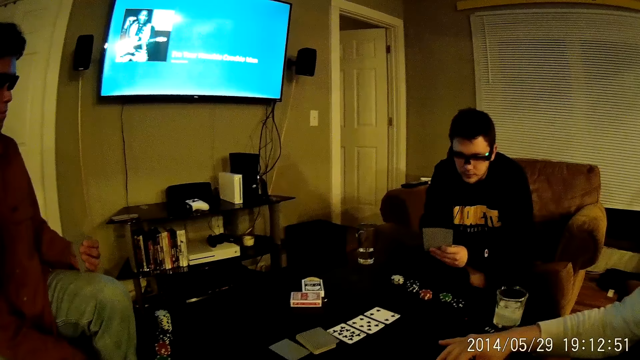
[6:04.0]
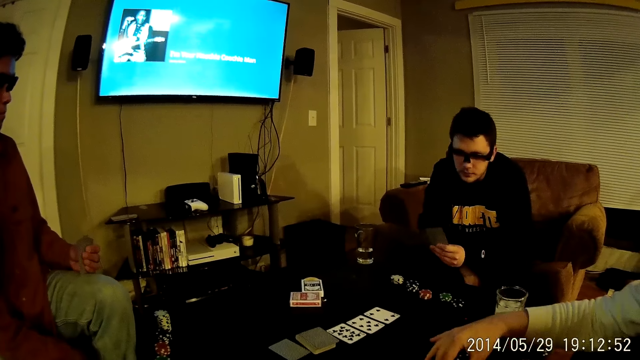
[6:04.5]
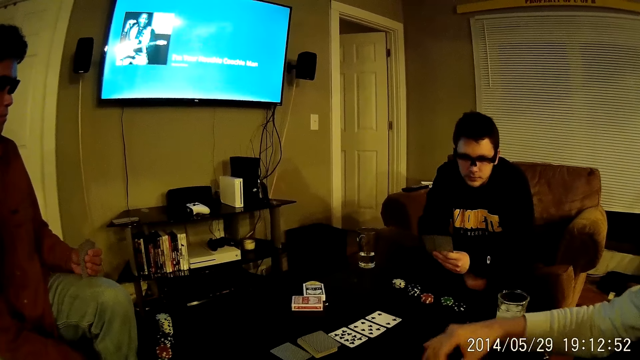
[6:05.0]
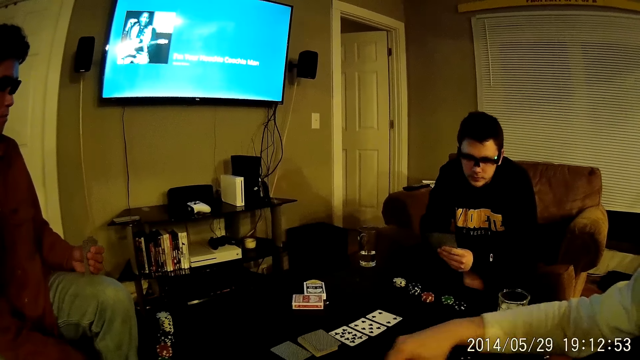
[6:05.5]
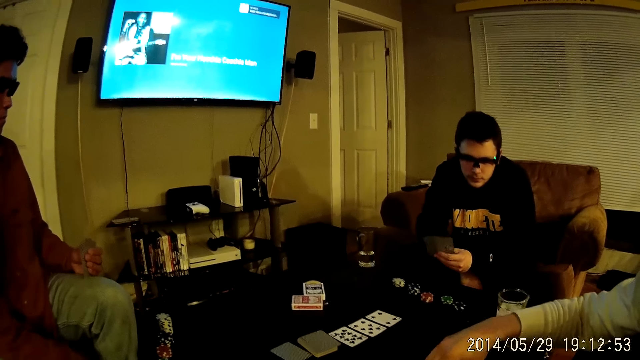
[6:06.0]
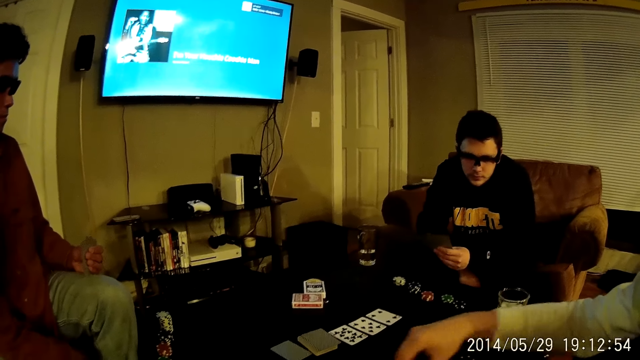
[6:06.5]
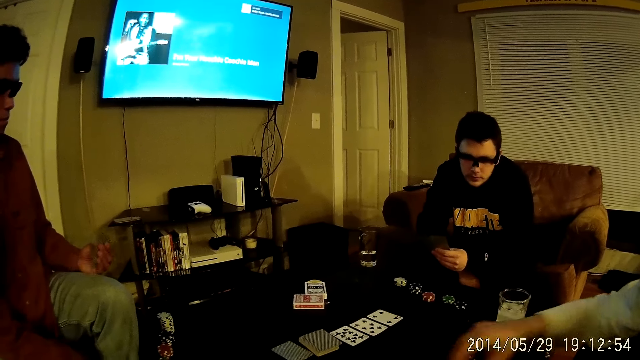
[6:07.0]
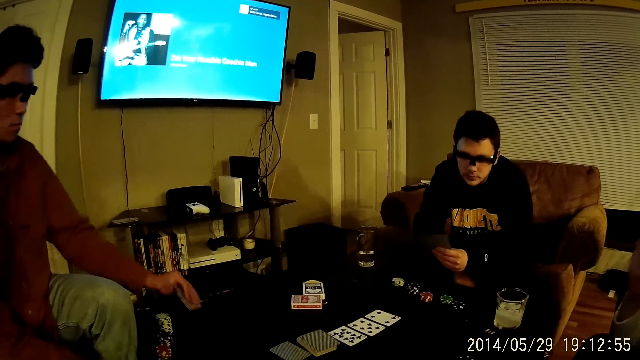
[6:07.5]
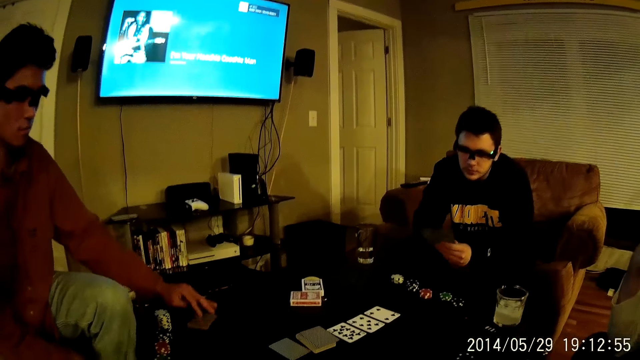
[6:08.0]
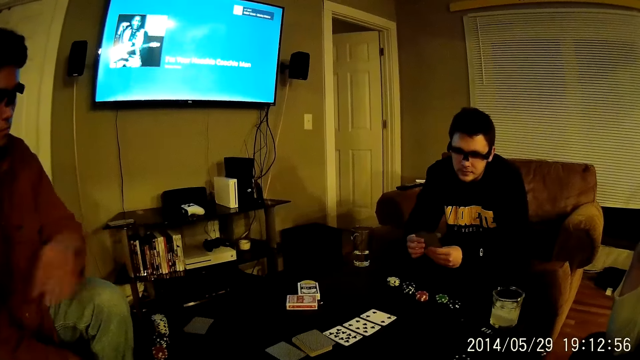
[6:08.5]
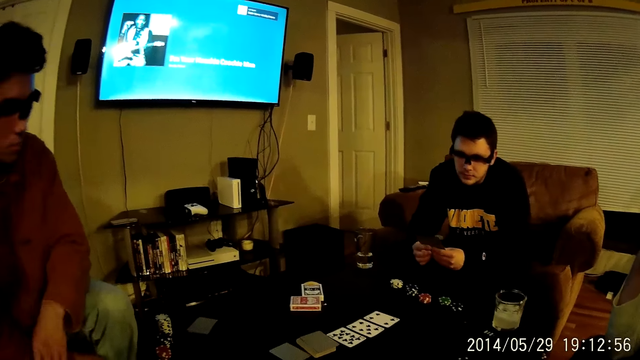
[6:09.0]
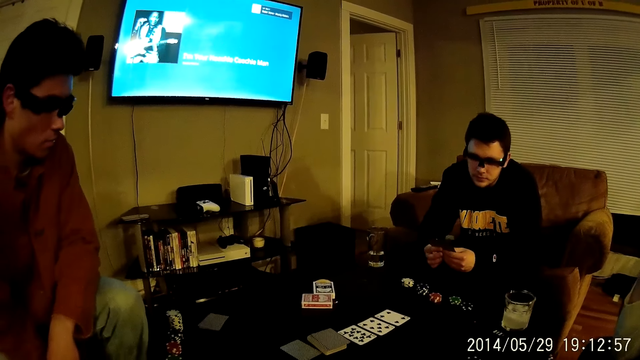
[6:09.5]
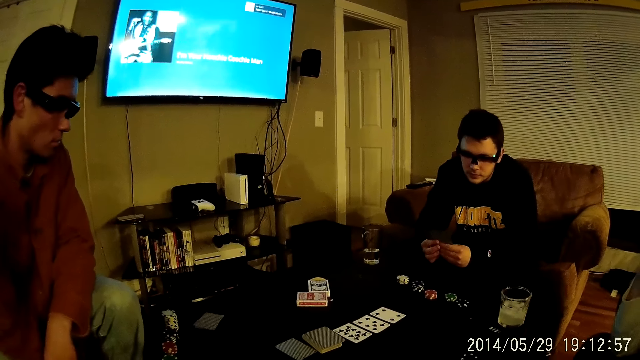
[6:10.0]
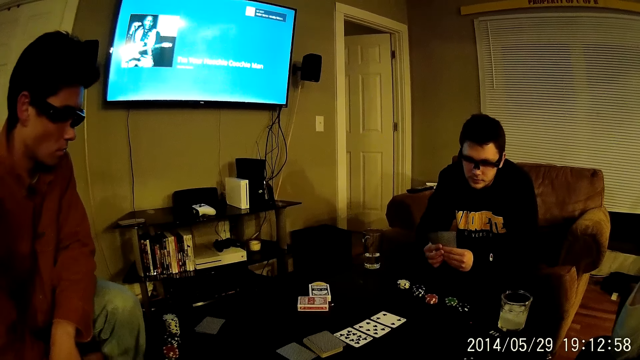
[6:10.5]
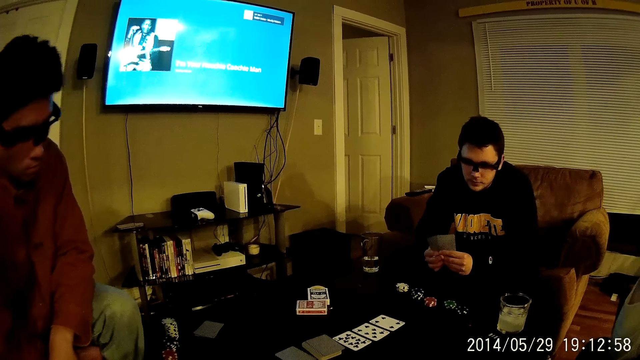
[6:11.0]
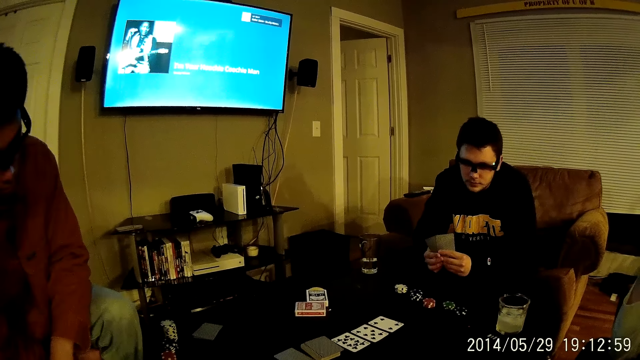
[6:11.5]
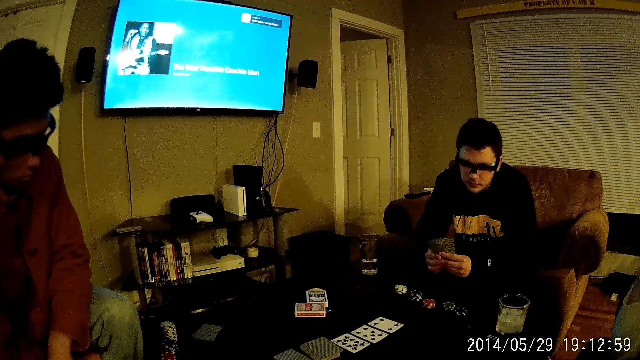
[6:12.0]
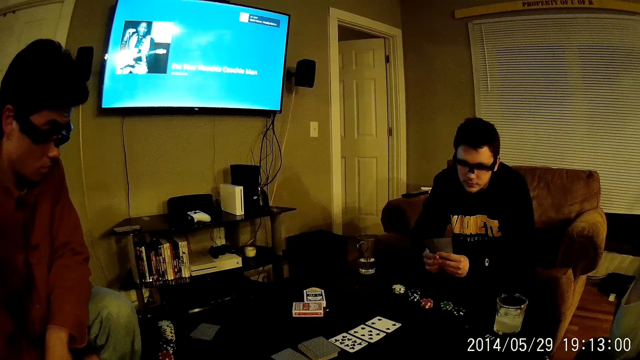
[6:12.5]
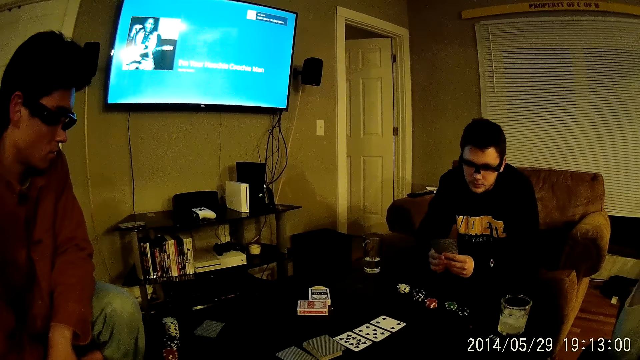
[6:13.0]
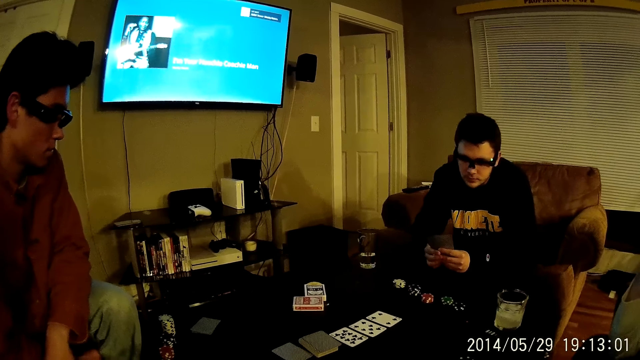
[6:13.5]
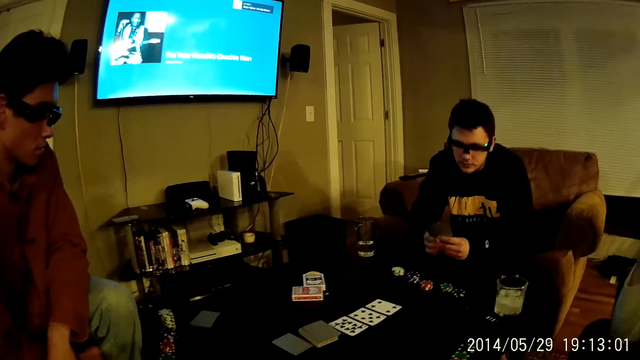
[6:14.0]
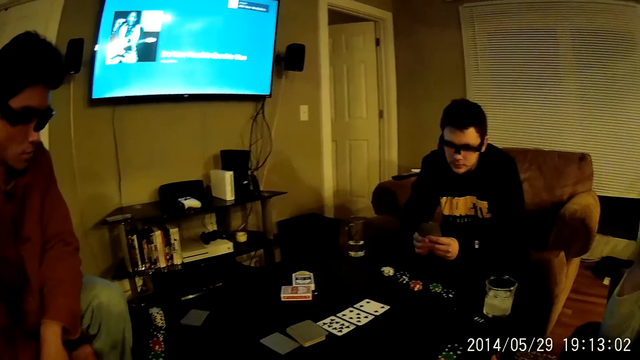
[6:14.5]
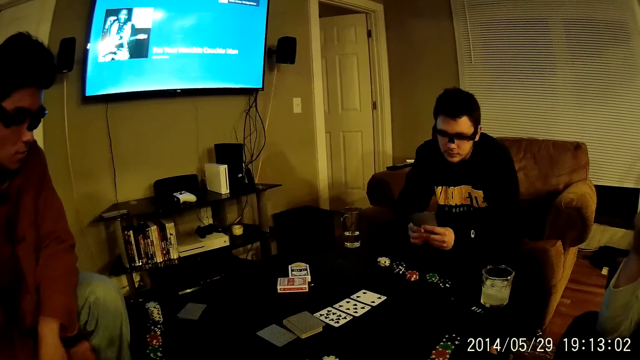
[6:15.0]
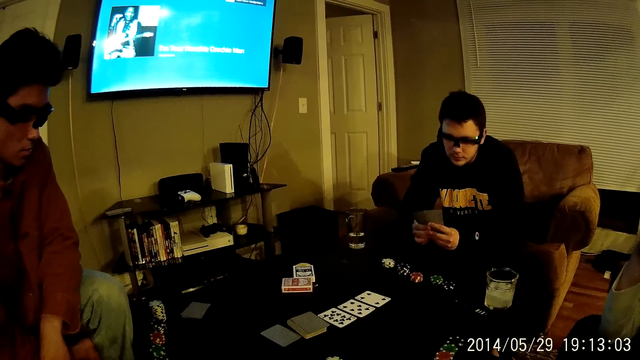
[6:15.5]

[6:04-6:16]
A man drops a poker chip from the poker stack on the table with his right hand. He drops a poker chip from the poker stack on the table again. Another man places the card in his left hand on the table.

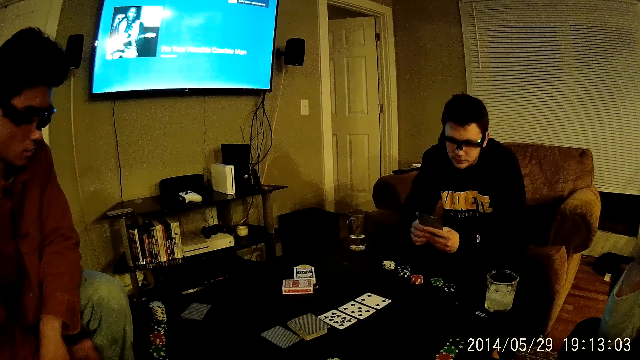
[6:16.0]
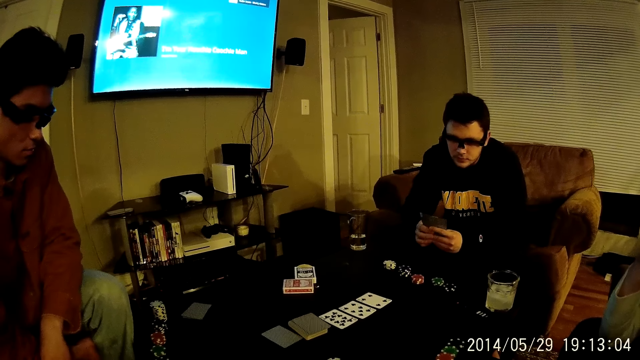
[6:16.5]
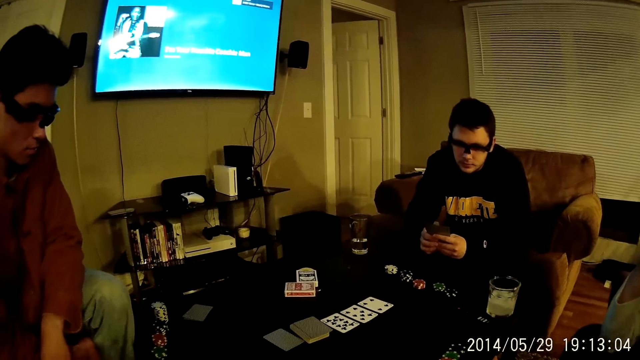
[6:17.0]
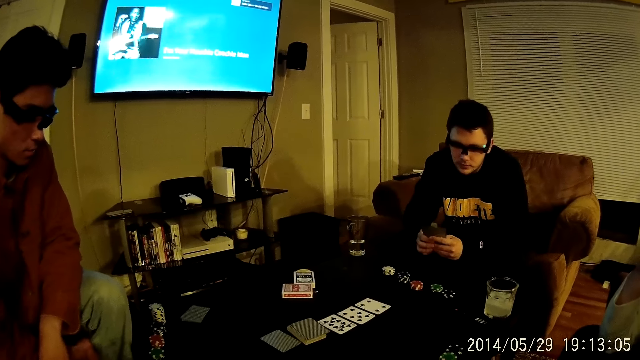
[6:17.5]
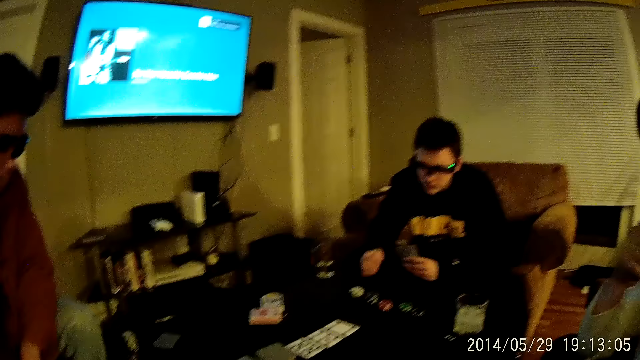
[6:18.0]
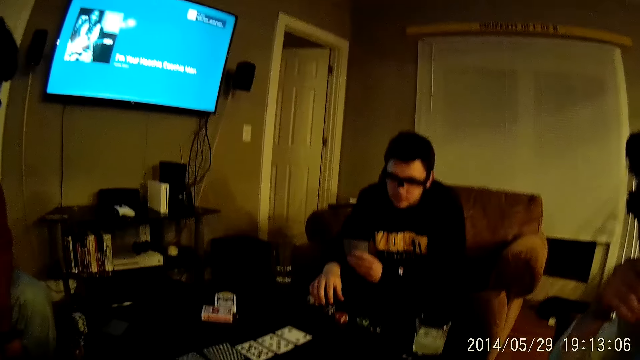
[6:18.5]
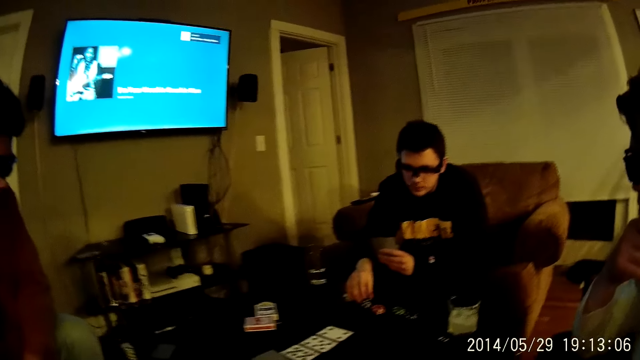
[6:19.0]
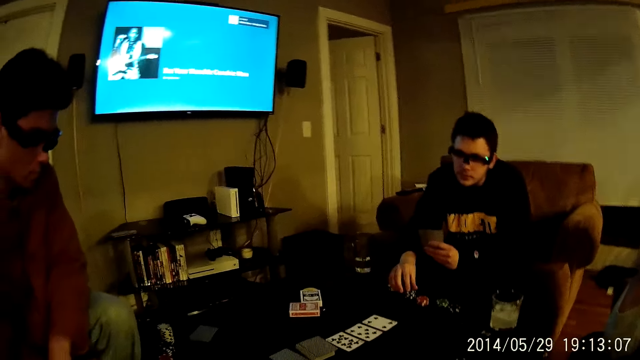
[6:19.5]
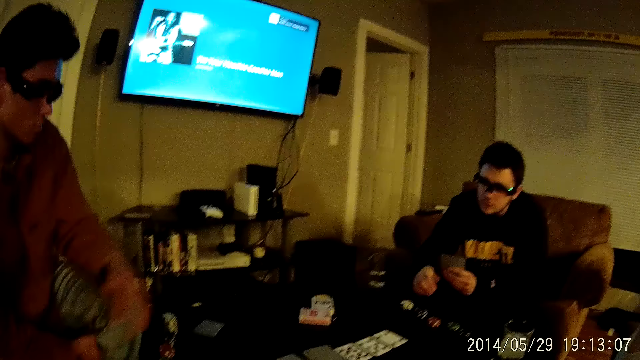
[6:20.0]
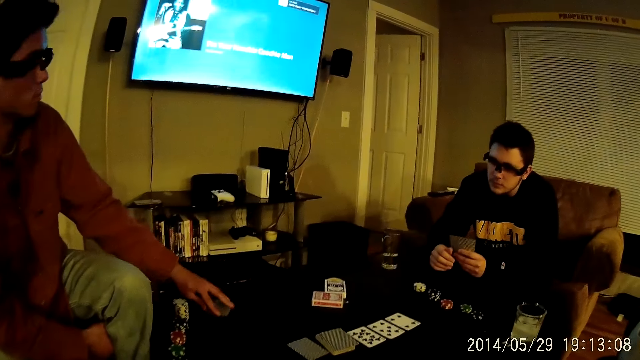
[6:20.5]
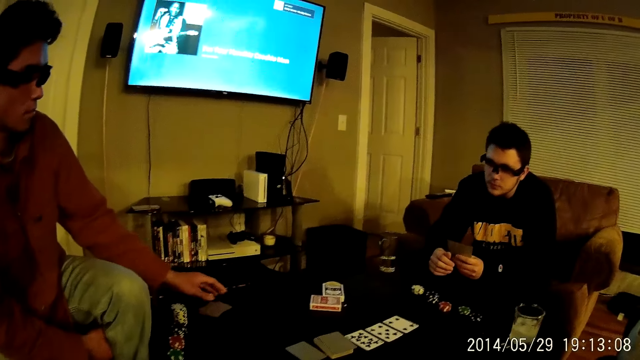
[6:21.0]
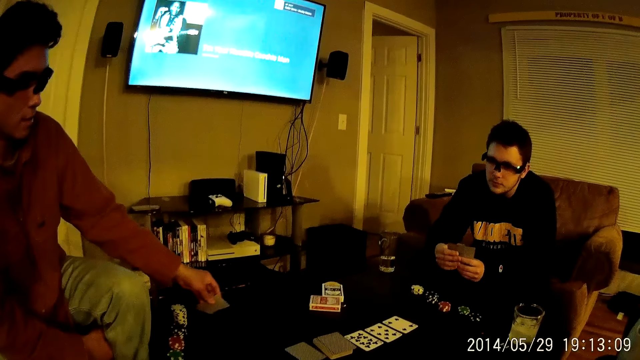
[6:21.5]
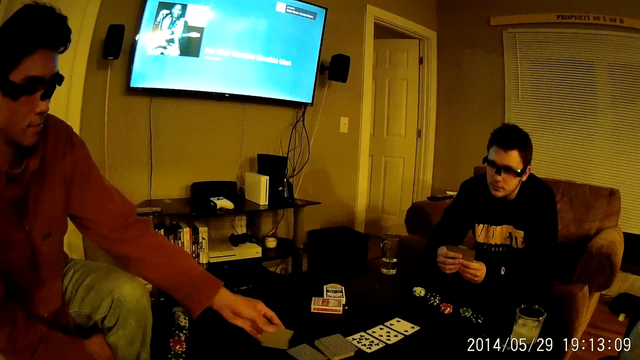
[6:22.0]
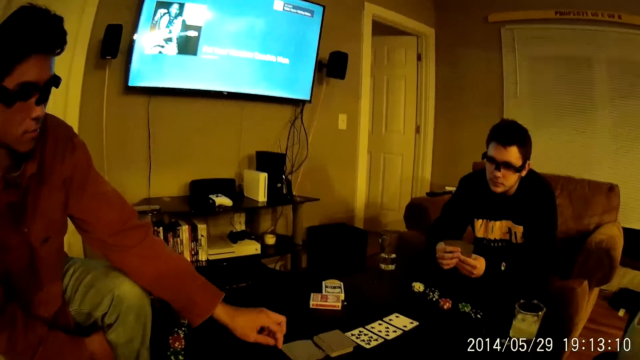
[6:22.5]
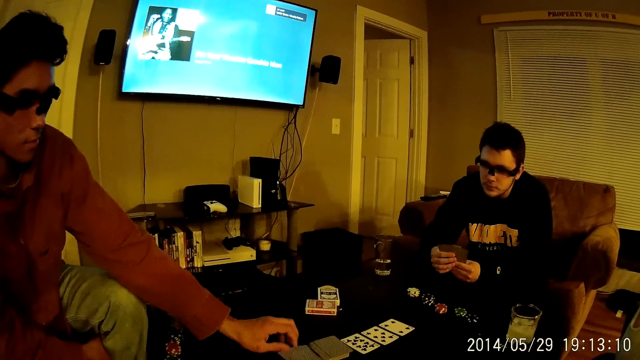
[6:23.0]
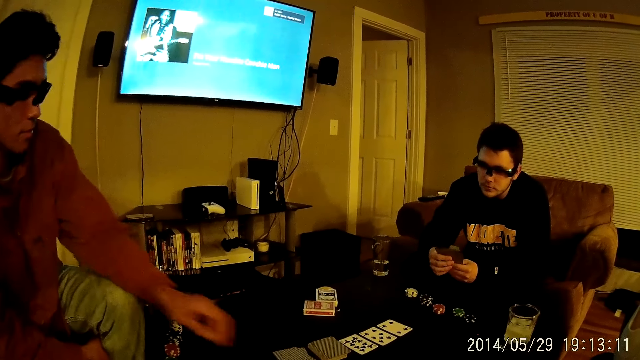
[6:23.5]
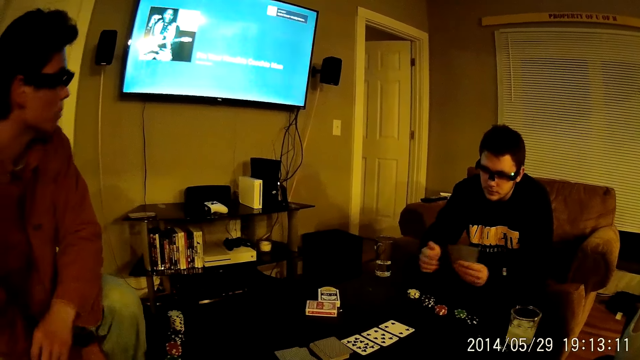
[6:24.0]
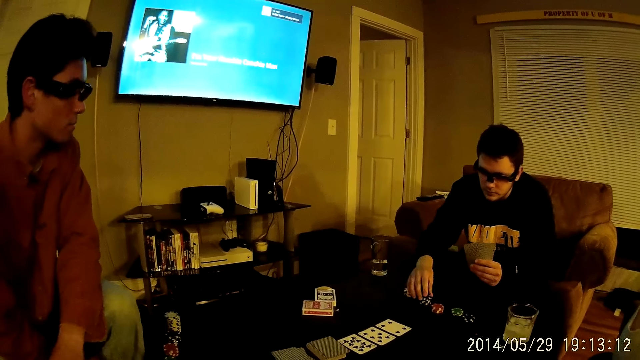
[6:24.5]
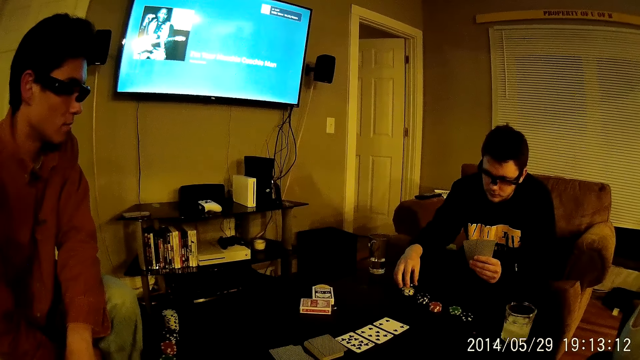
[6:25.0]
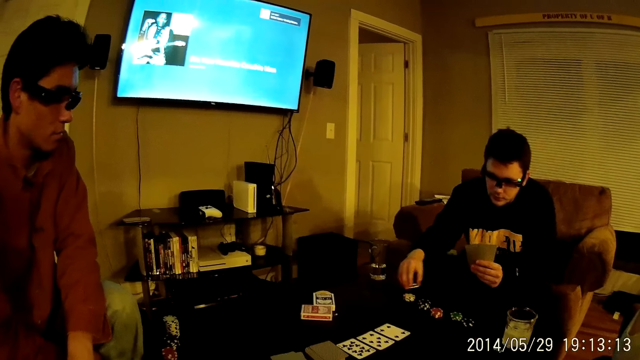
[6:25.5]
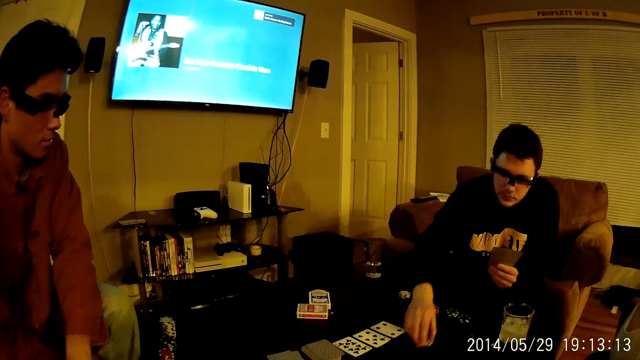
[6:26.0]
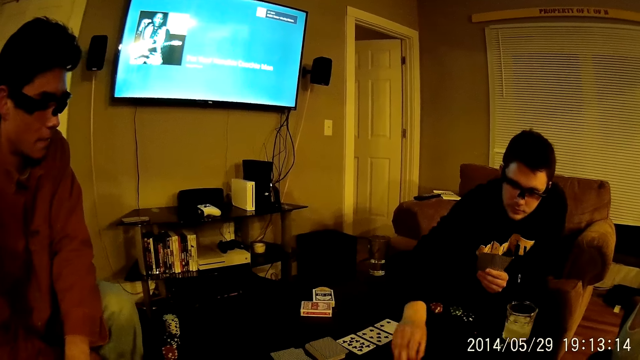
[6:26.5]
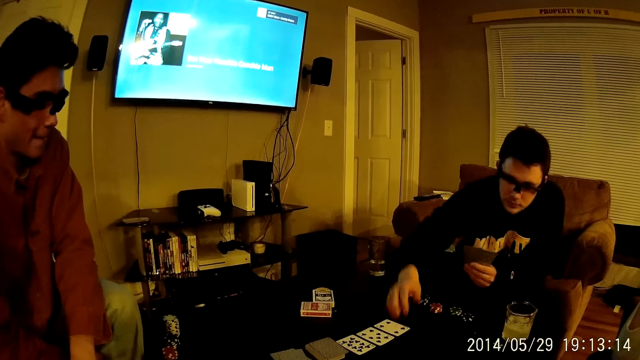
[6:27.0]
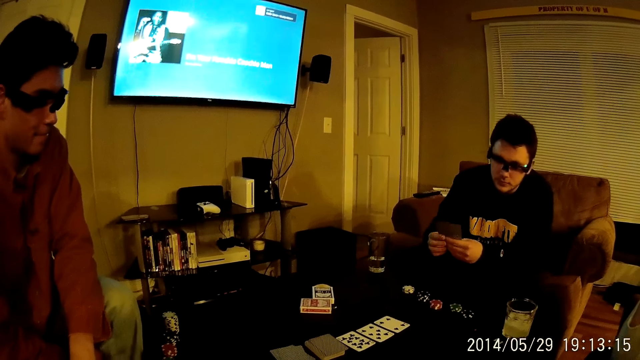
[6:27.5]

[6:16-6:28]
A man touches the dice. Another man moves the card. He picks the card on the table with his left hand and places the card in his left hand on the table. The first man stacks poker chips on the table with his right hand. He drops the poker chips on the table with his right hand.
